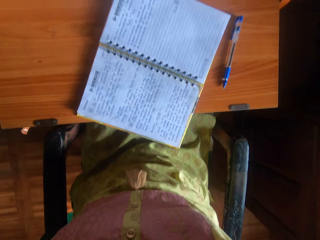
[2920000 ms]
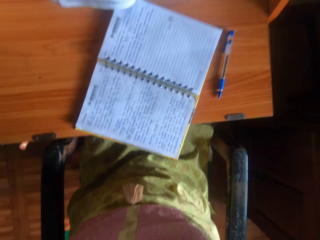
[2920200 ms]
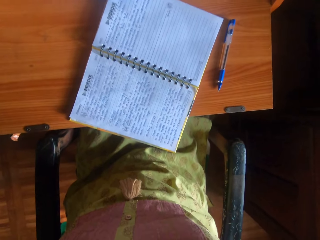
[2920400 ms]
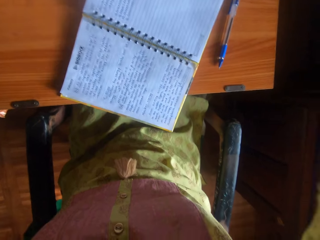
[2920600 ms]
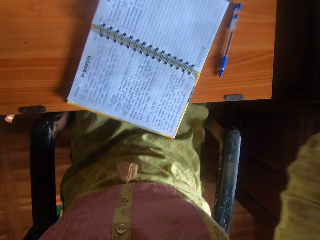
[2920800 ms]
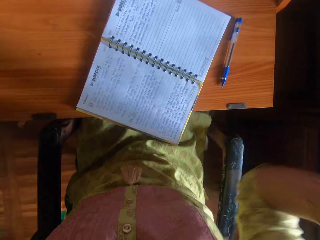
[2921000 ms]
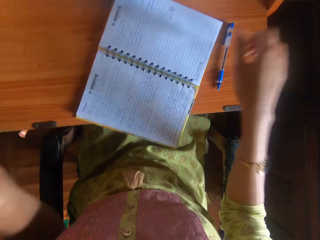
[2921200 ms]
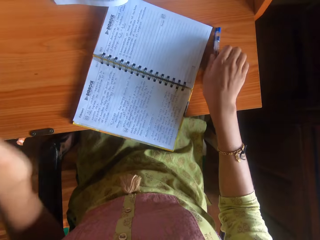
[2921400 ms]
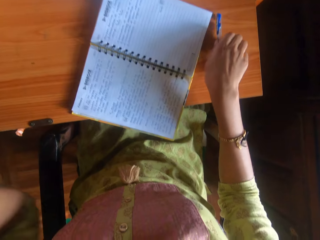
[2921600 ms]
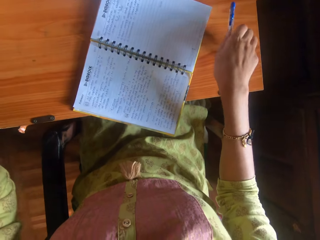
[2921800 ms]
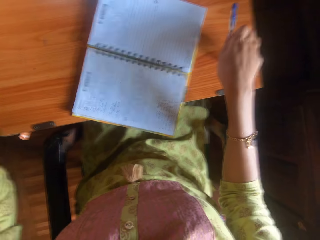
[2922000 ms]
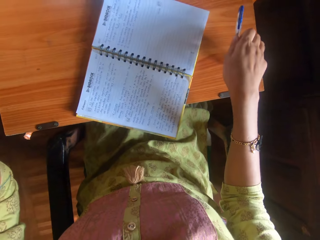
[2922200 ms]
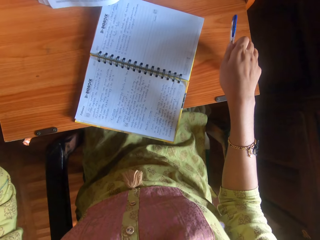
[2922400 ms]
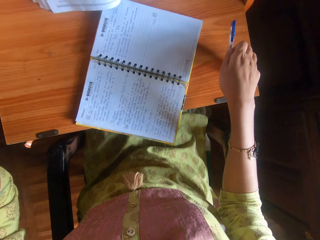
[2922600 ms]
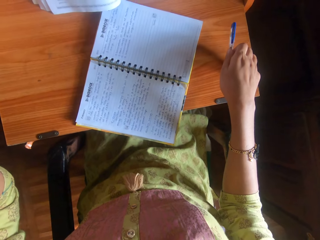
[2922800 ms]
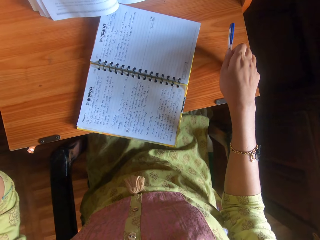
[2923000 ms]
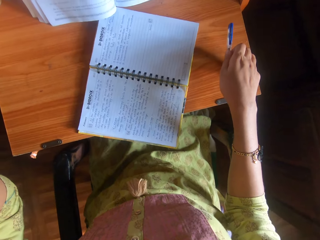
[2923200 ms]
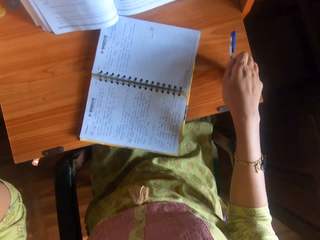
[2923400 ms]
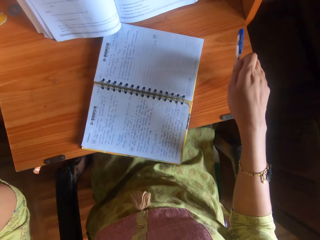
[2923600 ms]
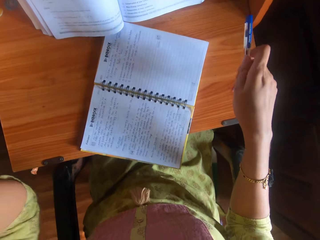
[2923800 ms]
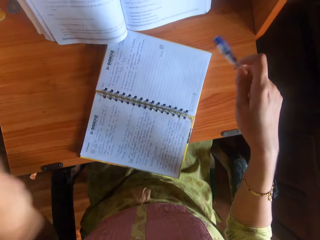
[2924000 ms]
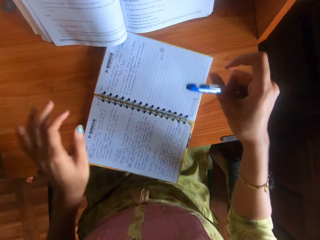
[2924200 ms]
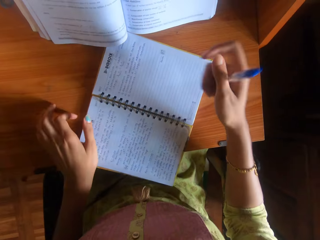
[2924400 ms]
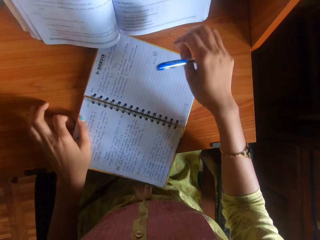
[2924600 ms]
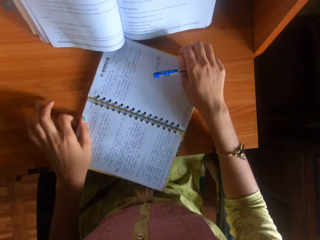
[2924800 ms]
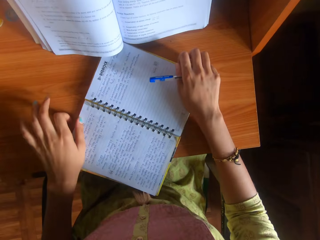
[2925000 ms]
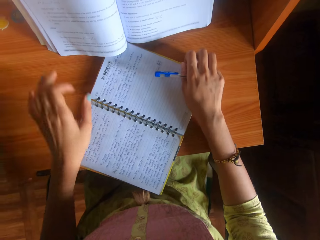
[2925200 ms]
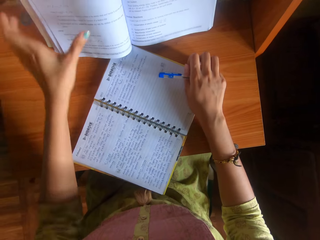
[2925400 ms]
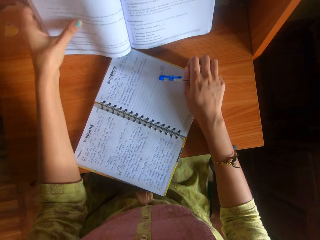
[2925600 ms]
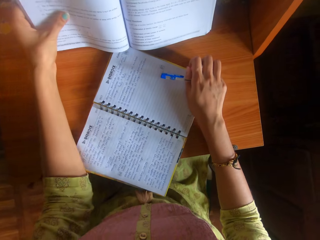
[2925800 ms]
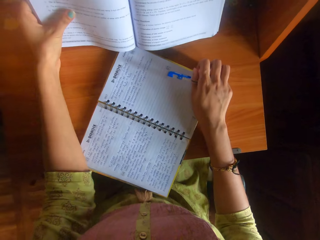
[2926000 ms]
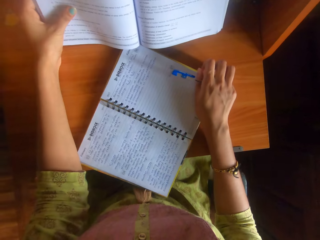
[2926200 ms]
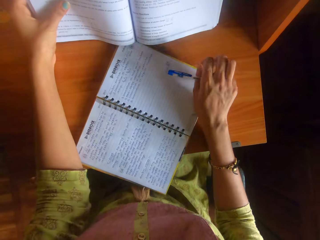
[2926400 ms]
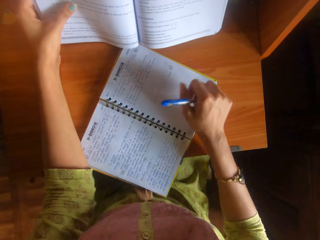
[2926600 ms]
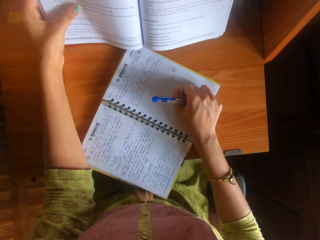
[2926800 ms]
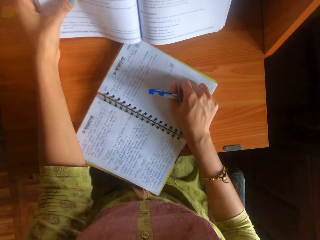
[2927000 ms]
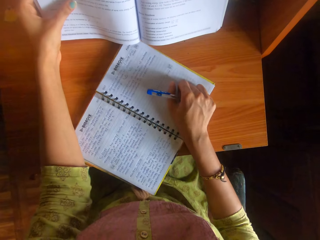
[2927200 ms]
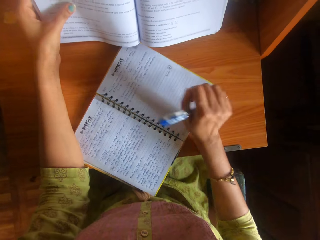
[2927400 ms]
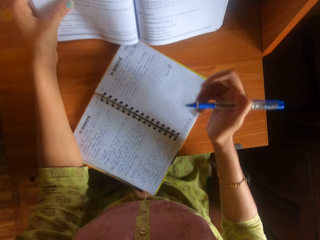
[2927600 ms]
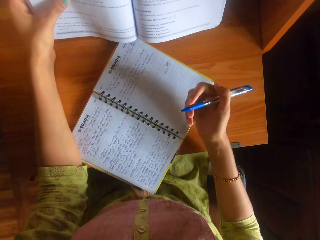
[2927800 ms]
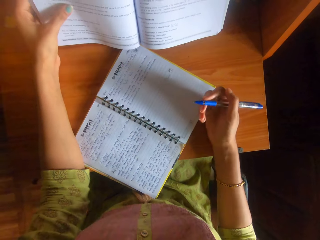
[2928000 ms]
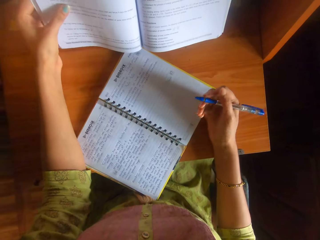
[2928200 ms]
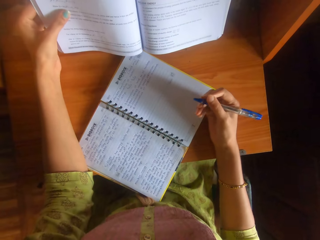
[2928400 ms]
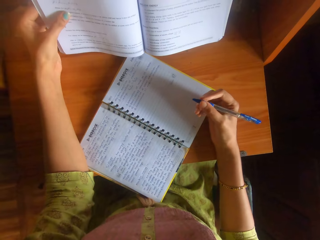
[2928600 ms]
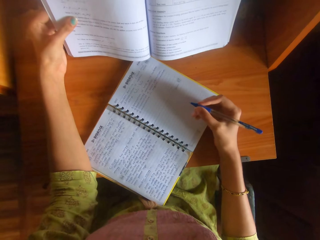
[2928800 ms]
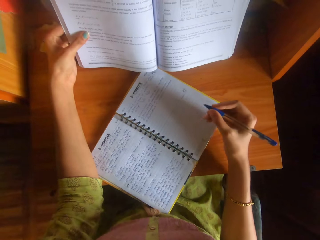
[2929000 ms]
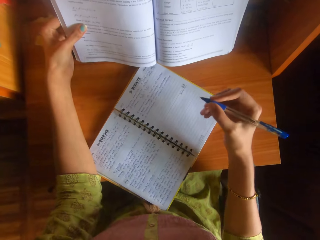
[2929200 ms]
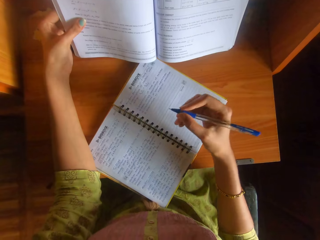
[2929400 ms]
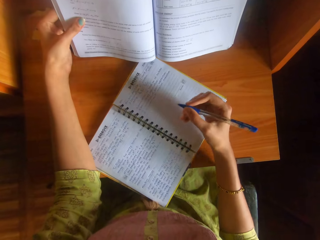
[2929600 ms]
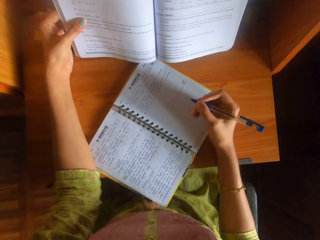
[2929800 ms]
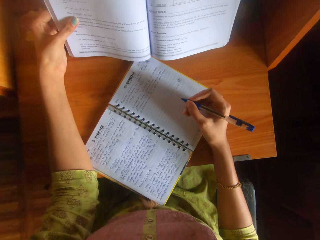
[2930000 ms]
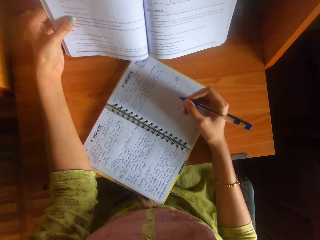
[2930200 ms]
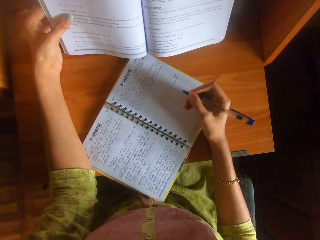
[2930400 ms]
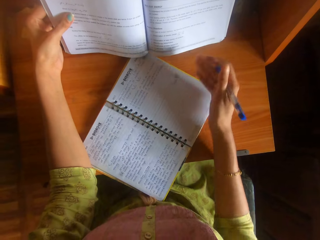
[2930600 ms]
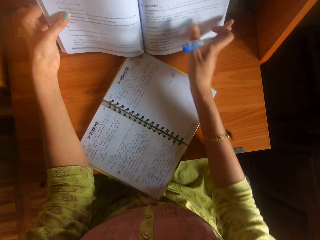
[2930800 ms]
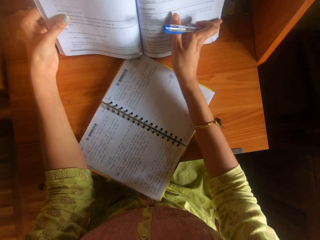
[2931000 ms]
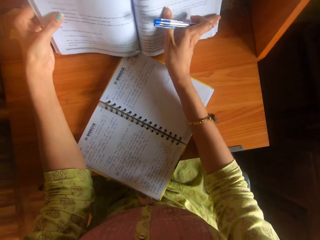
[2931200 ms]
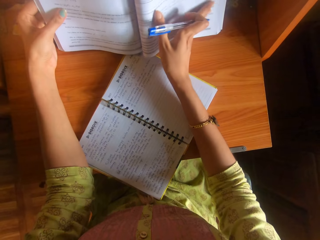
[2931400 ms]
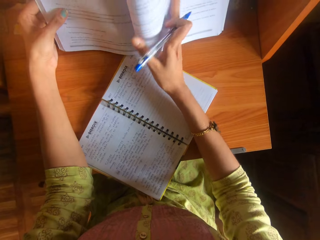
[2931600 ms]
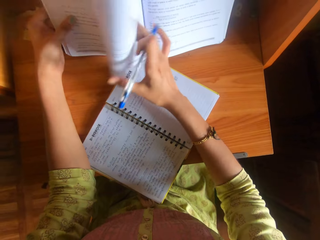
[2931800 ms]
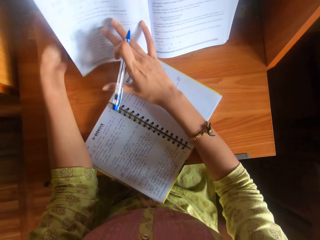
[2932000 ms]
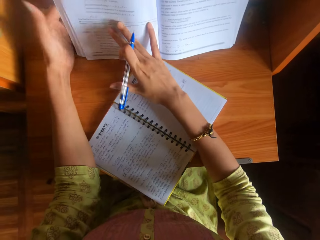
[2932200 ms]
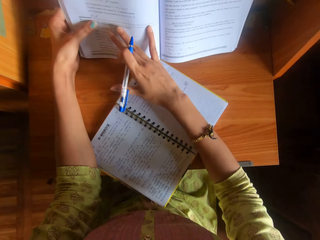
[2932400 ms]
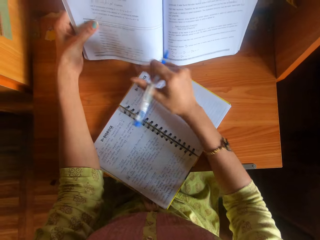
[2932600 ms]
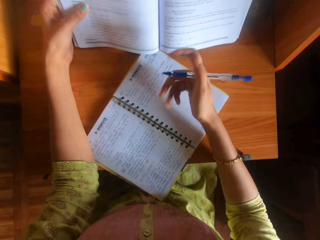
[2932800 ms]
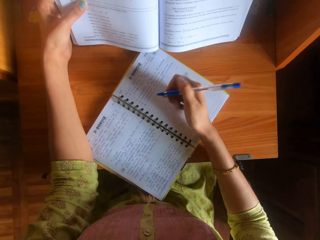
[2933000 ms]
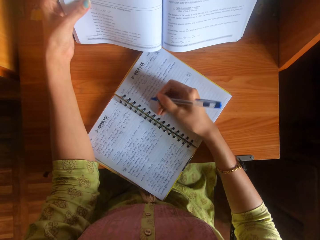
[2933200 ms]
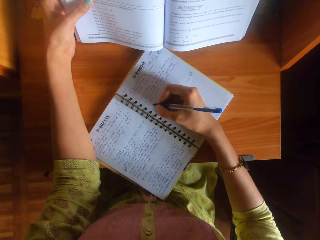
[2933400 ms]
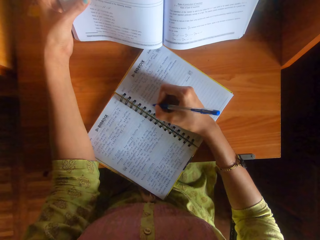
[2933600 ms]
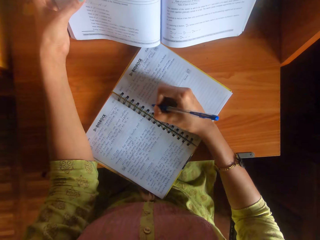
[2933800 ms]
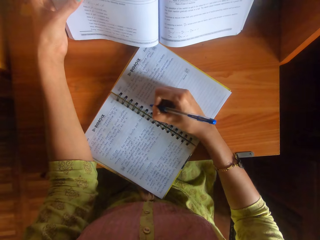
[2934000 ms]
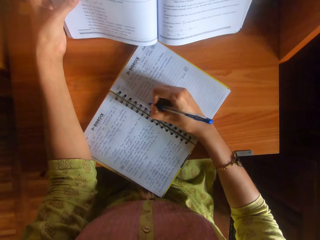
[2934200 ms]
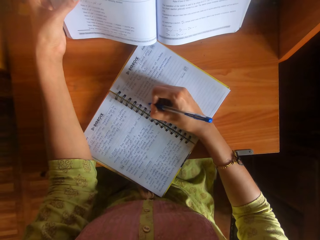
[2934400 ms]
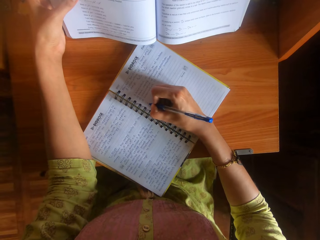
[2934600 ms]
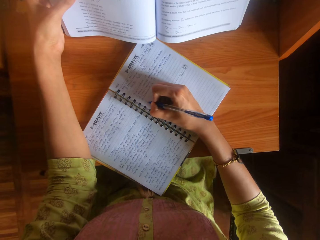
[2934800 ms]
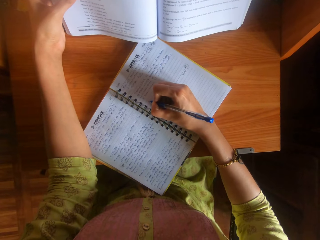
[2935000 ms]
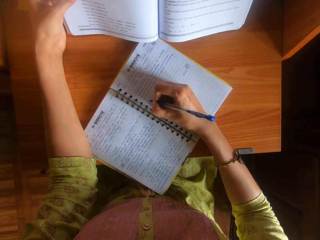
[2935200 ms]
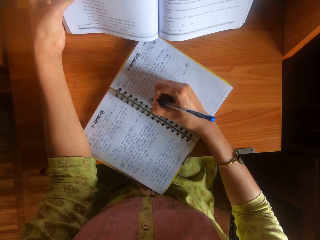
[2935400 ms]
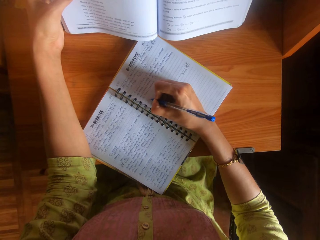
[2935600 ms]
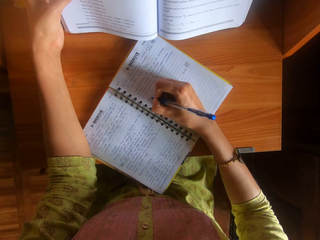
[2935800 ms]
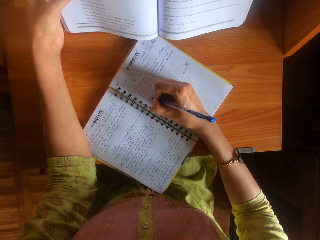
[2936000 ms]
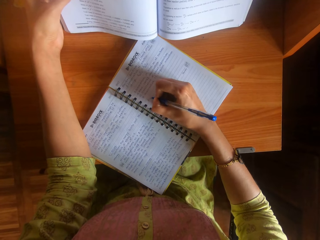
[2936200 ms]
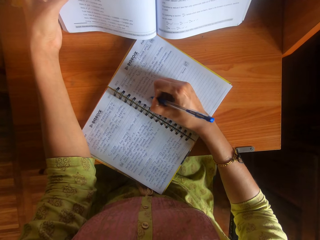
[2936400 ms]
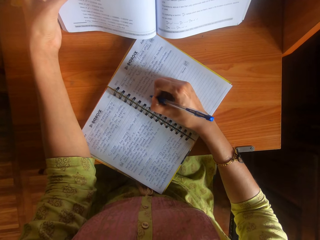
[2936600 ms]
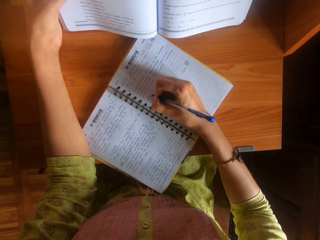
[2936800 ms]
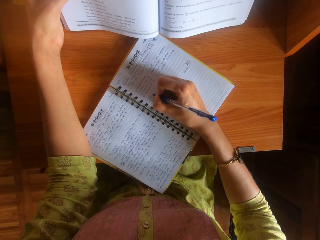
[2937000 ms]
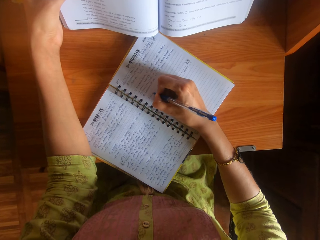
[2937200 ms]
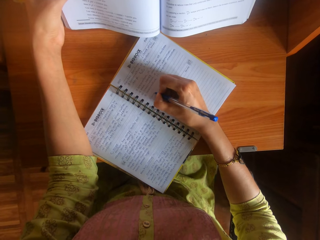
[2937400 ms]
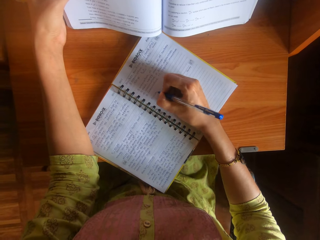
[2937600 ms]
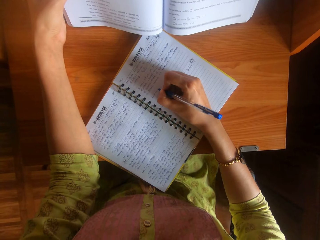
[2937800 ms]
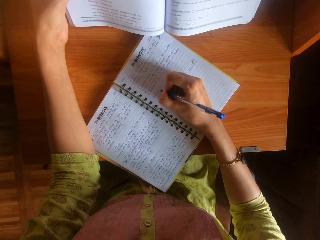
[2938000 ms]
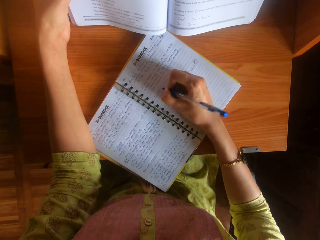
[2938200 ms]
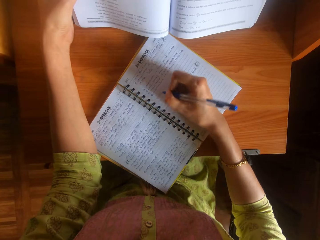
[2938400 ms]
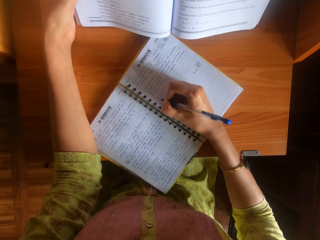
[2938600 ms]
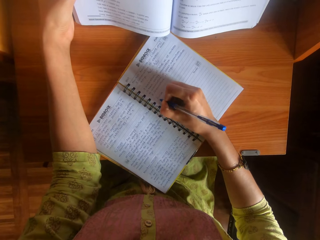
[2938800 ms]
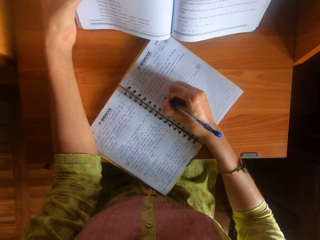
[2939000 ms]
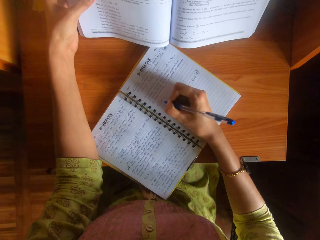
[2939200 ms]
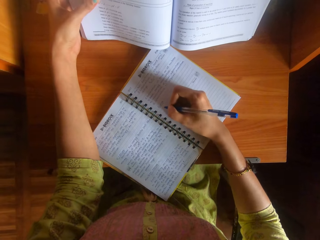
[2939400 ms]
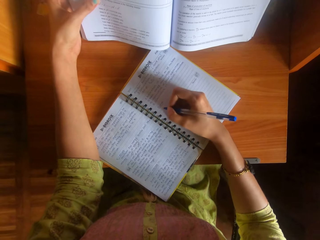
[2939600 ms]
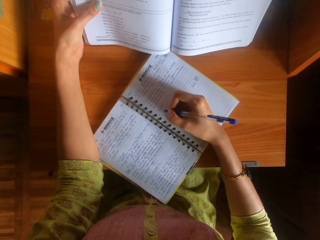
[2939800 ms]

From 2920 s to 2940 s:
The camera wearer touches her head with her left hand. She picks the pen from the table with her right hand. She adjusts the book on the table with her right hand. She touches the book on the table with her left hand. She holds the book with her hand. She adjusts the book on the table with her right hand. She flips a page in the book on the table with her right hand. She writes in the book with the pen in her right hand. She copies notes from a textbook.

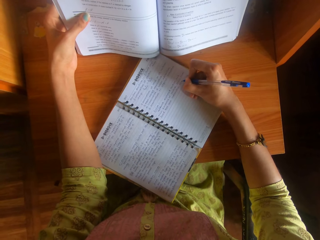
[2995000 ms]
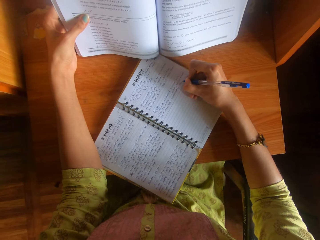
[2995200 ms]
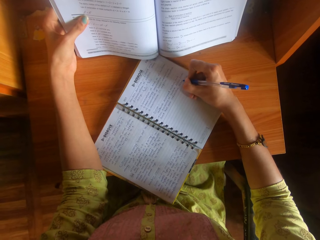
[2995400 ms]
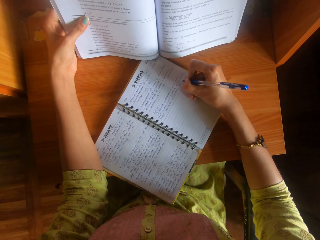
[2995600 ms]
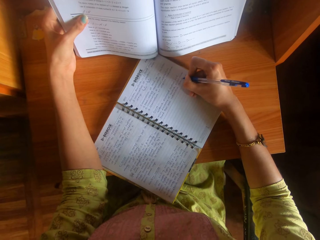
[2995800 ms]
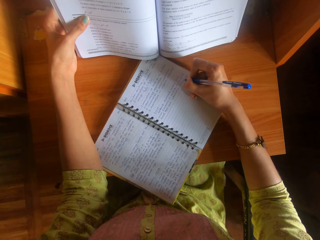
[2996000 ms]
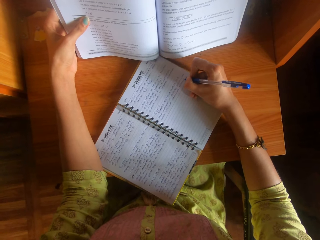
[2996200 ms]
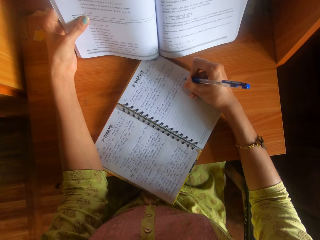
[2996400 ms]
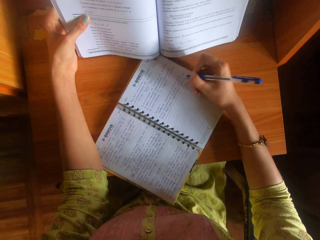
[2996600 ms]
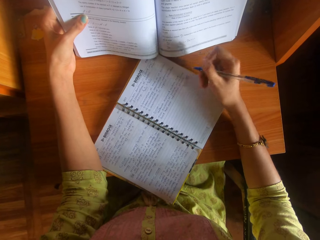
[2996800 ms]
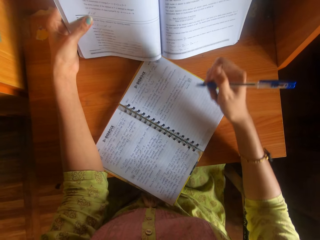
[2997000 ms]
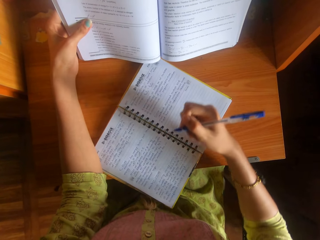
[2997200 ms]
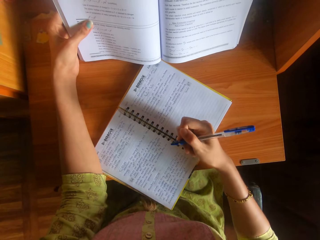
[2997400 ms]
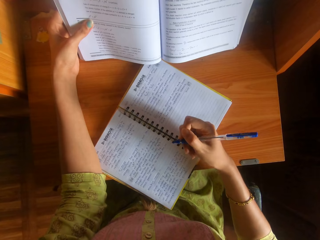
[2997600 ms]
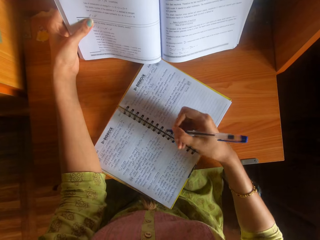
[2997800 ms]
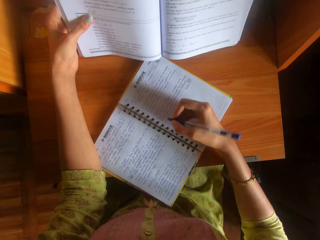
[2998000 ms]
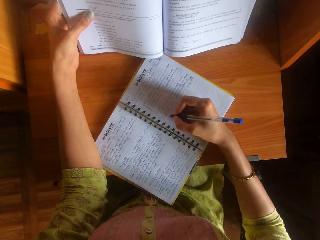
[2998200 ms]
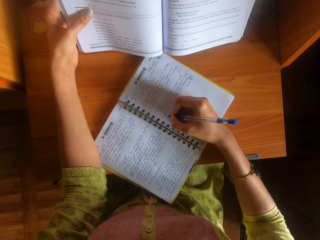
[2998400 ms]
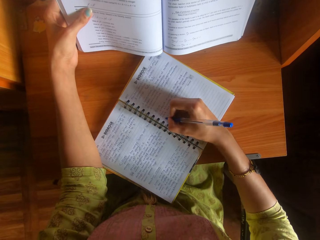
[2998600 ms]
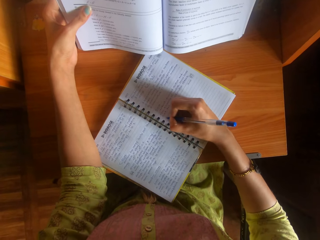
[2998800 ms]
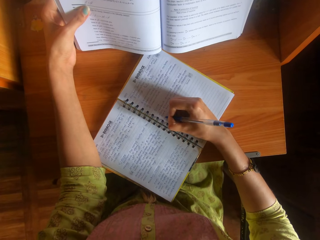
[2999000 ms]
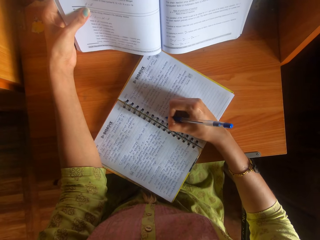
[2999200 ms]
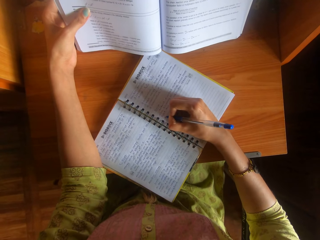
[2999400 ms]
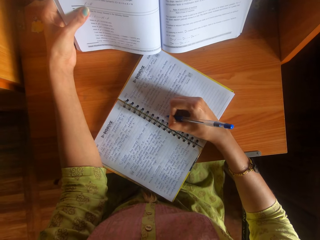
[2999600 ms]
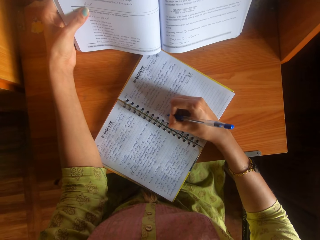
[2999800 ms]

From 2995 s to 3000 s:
The camera wearer moves the hand on the book. She writes on the book with the pen in her right hand.
